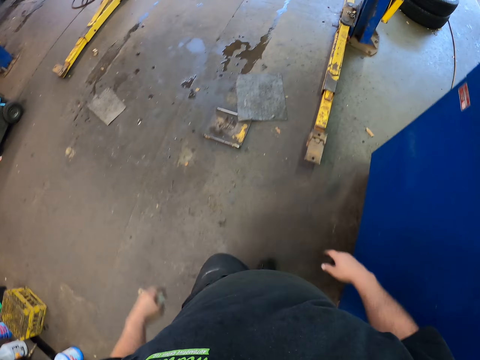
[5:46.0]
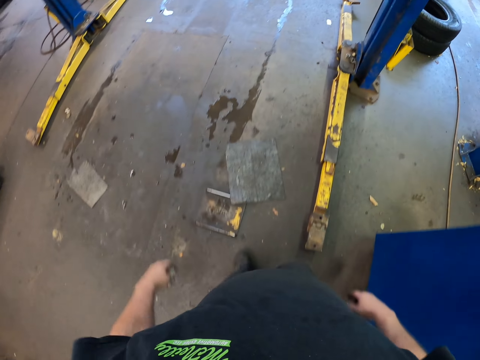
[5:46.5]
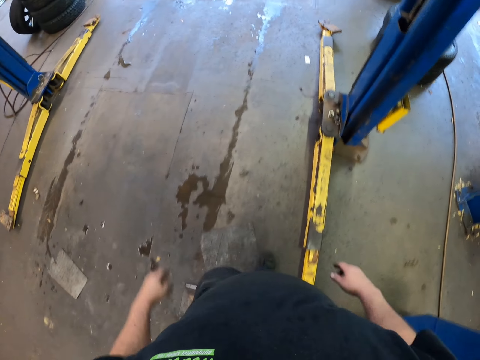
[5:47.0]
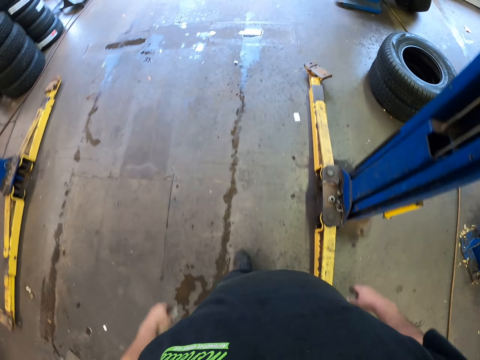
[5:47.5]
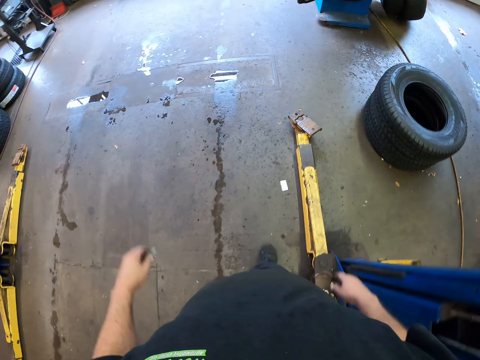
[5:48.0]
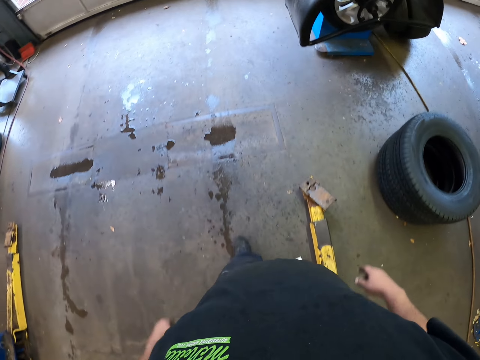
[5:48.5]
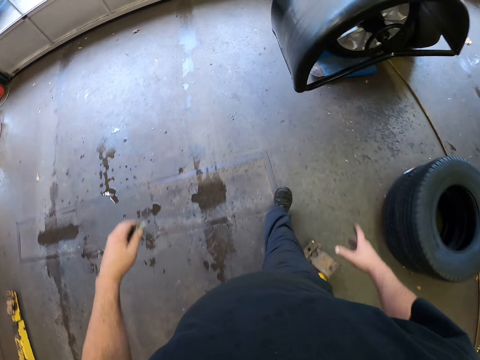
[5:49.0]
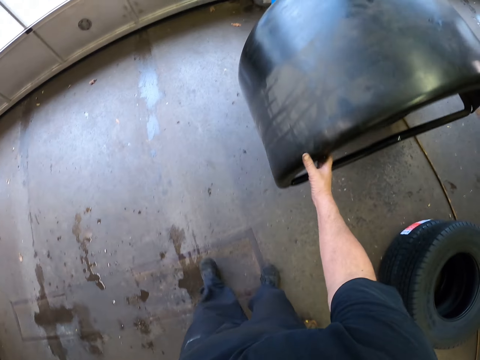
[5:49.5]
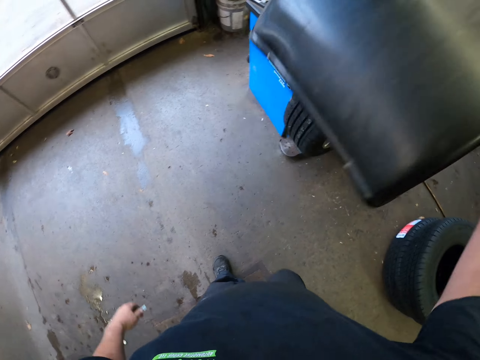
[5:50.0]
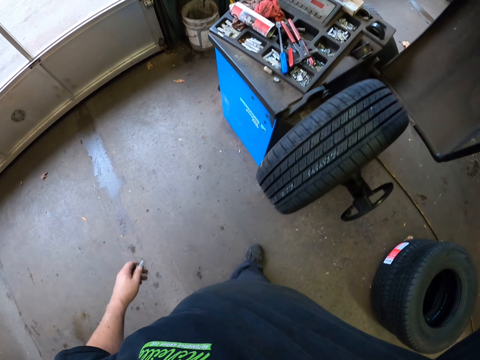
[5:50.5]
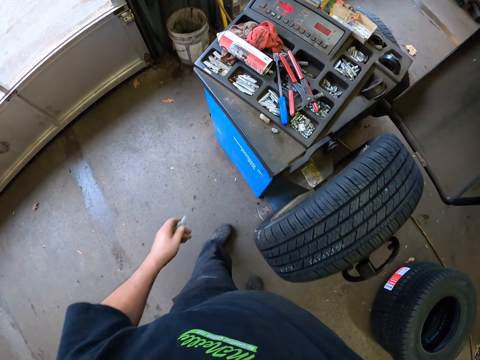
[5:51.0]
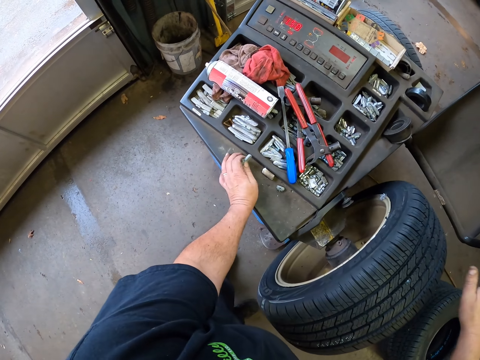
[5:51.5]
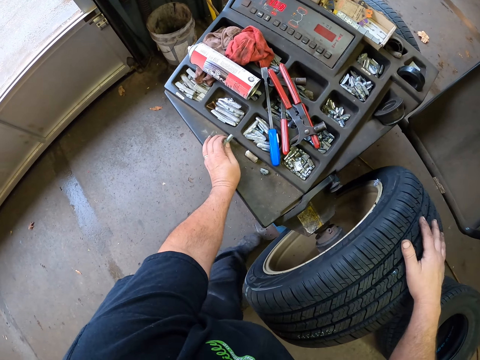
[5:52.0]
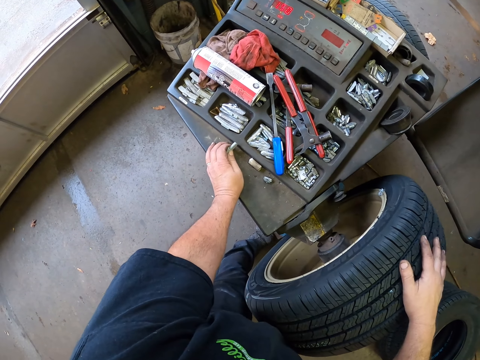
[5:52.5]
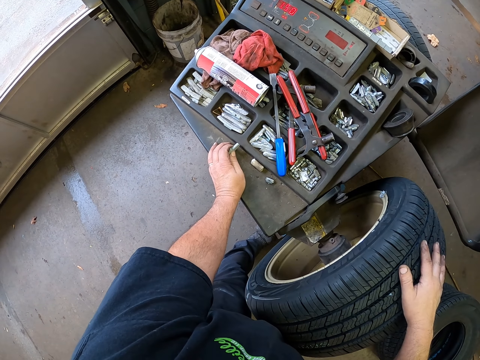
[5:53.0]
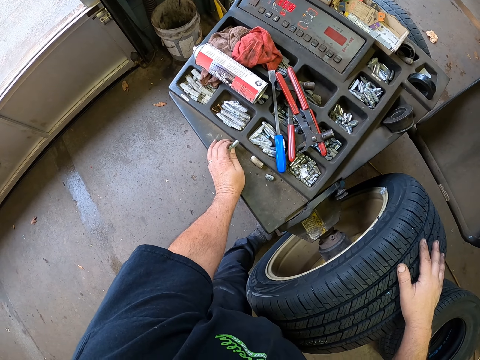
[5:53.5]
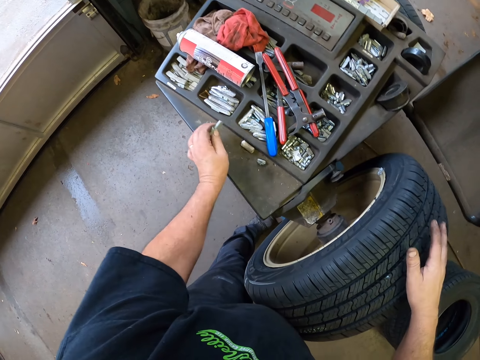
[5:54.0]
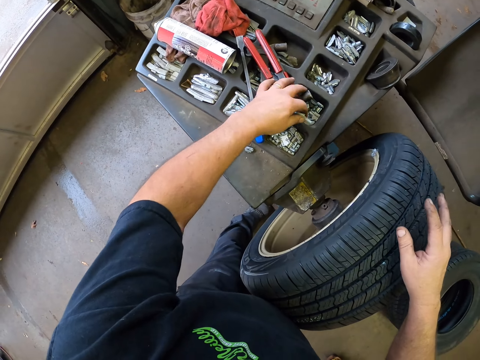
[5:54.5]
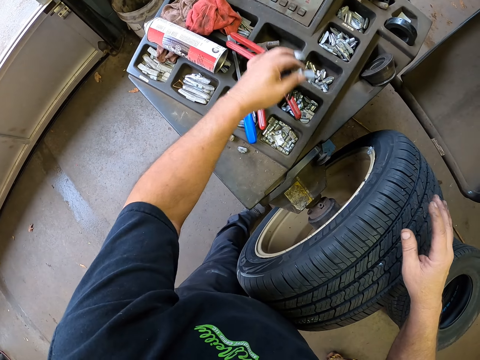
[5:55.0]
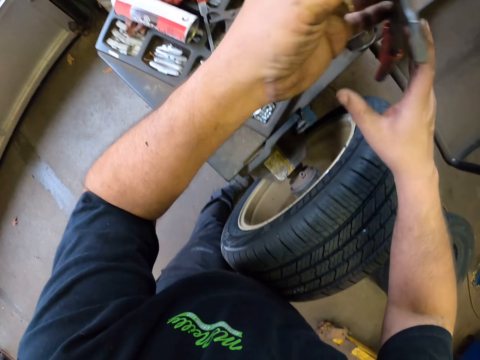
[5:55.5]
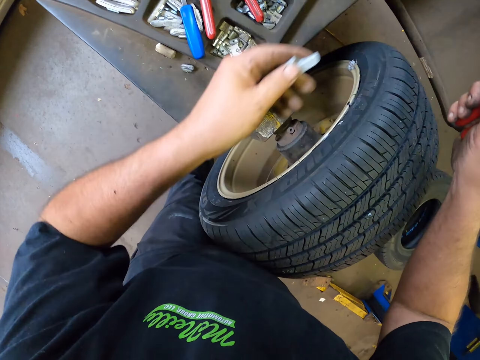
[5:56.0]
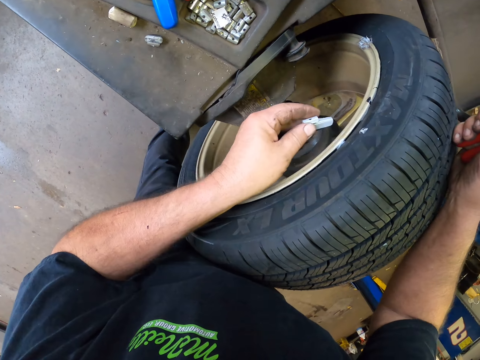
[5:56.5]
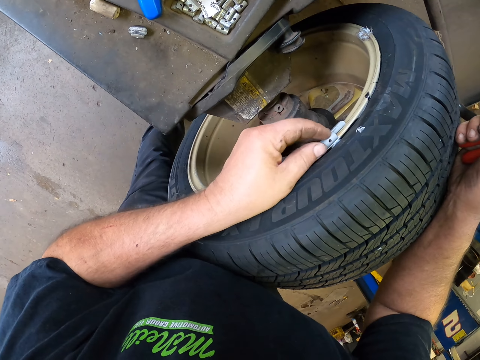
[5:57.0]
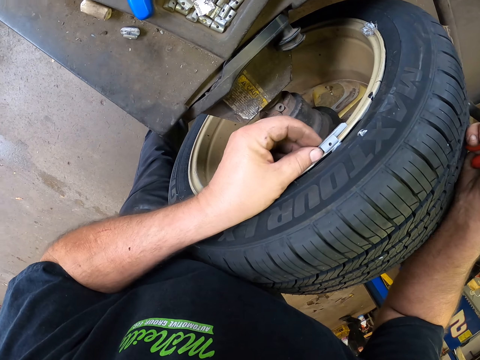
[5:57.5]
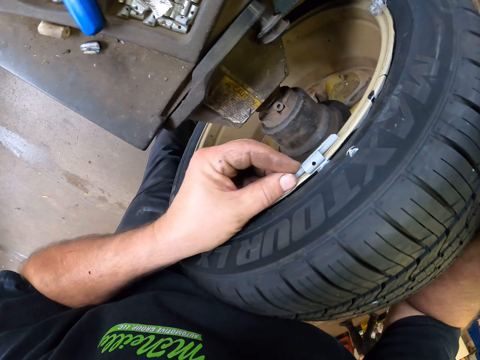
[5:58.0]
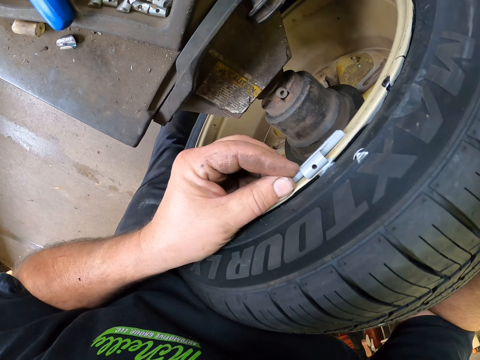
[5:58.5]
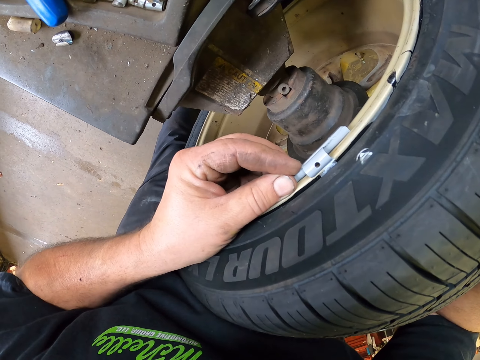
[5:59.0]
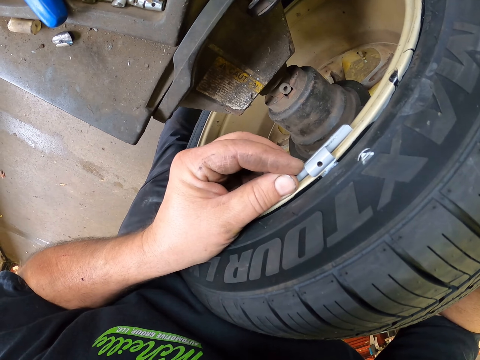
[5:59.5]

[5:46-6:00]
The camera wearer lifts the wheel cover with a hand. They place a hand on the table. They look at the tire. They pick a hammer or pliers from the machine. They place the hammer on the other hand. They place a stopper on the wheel.

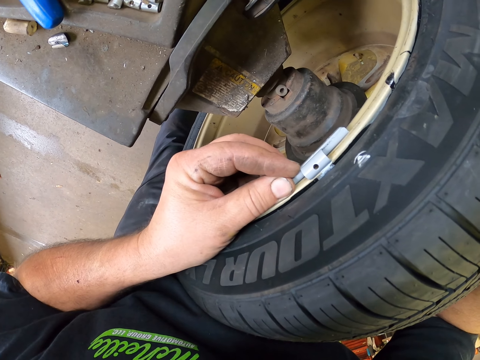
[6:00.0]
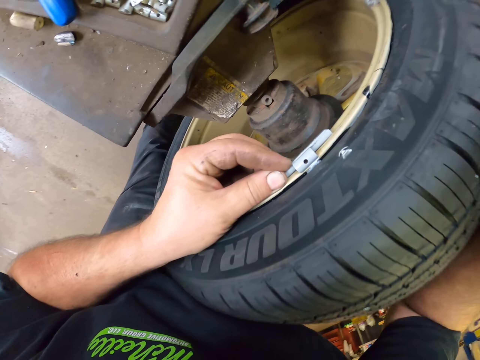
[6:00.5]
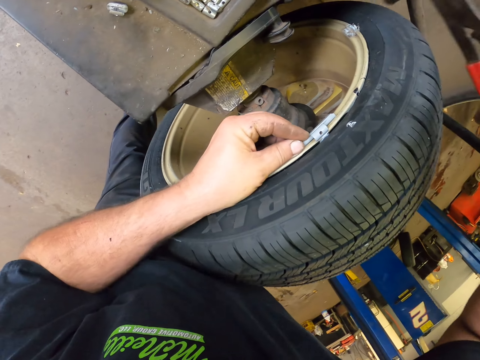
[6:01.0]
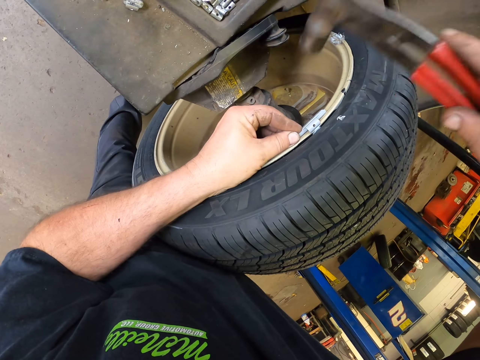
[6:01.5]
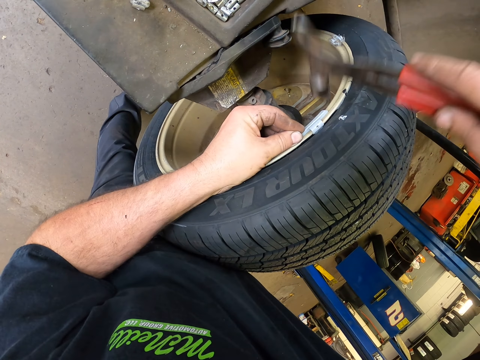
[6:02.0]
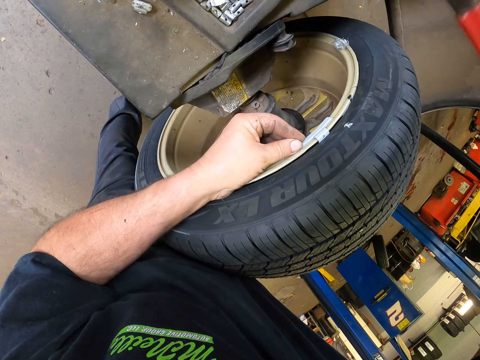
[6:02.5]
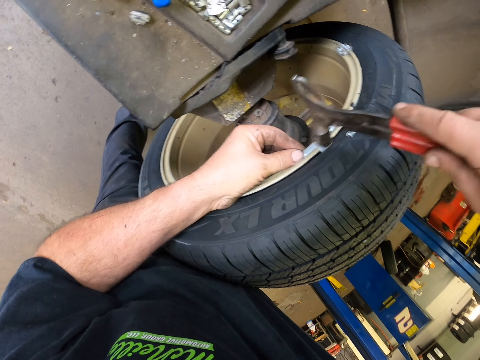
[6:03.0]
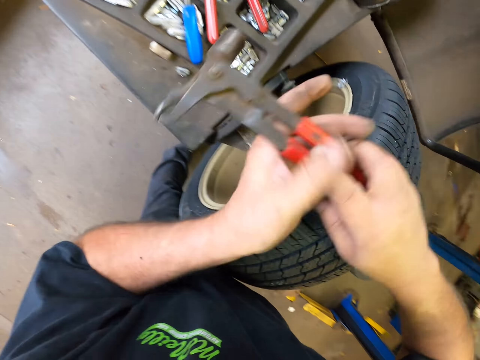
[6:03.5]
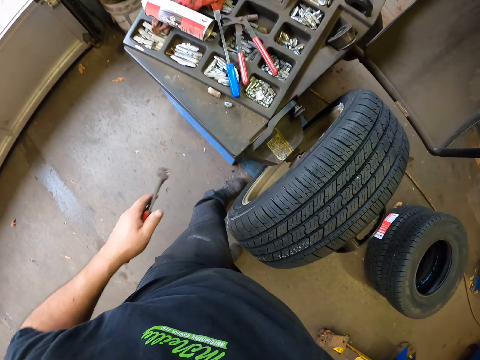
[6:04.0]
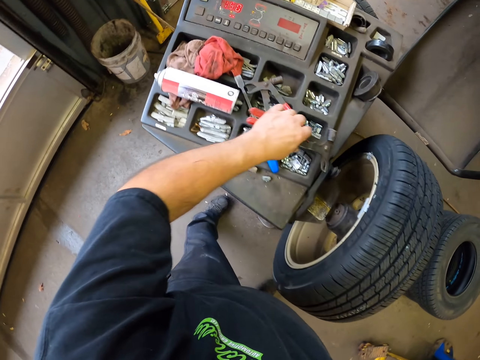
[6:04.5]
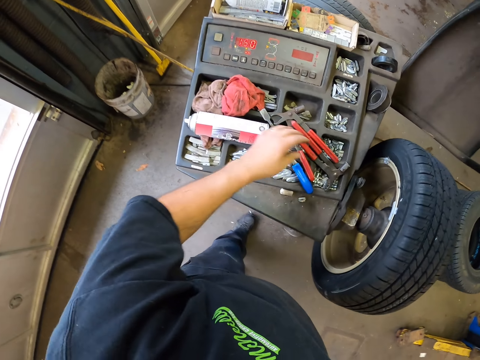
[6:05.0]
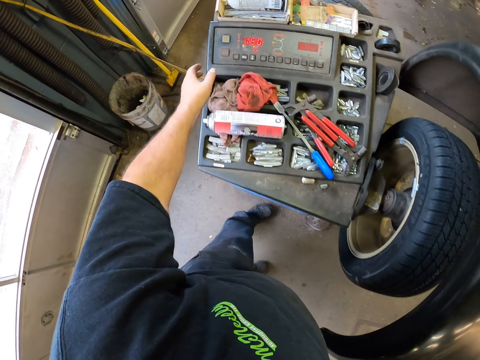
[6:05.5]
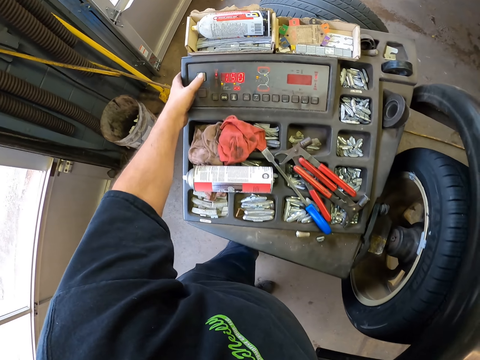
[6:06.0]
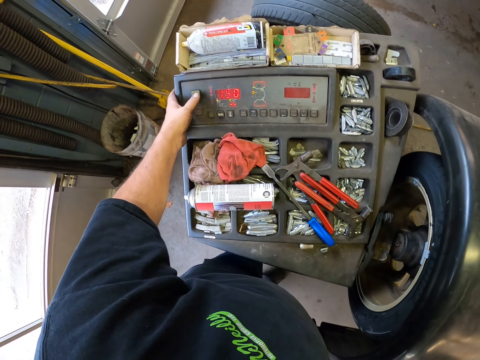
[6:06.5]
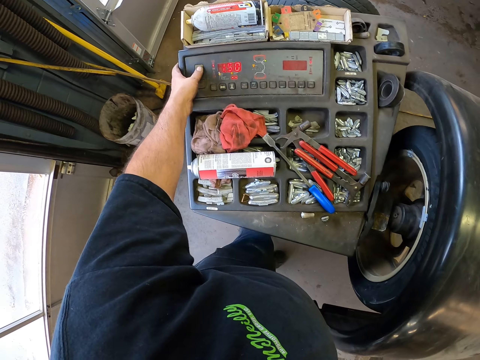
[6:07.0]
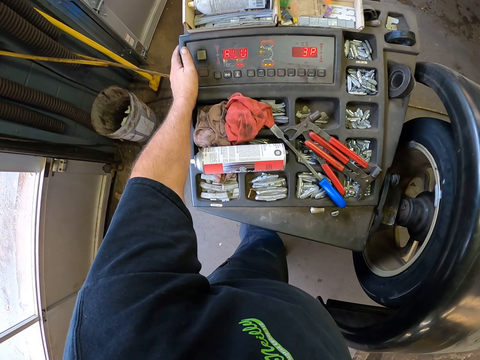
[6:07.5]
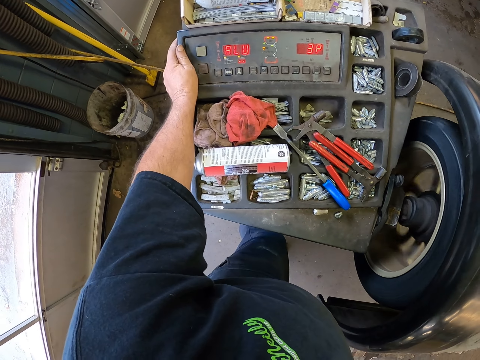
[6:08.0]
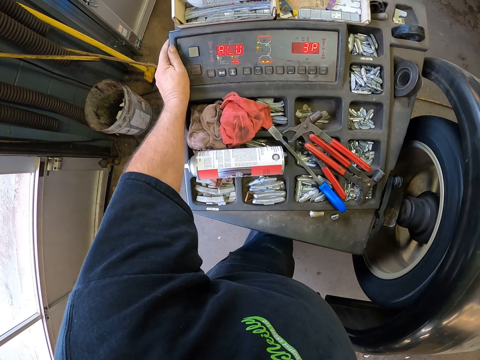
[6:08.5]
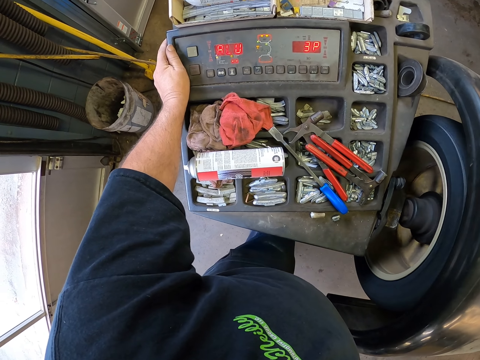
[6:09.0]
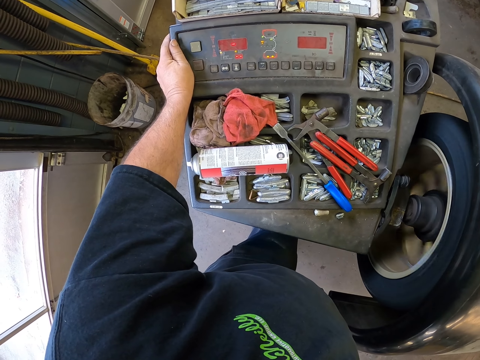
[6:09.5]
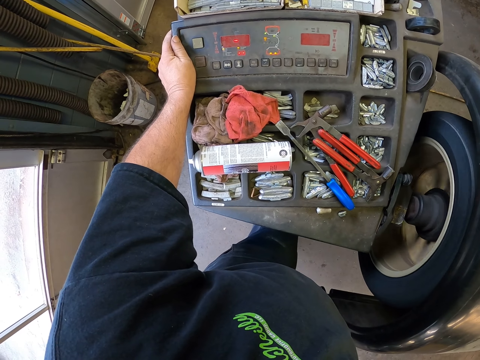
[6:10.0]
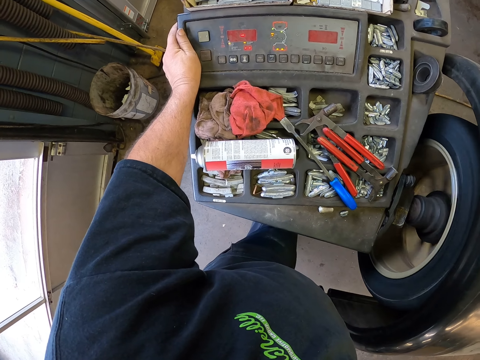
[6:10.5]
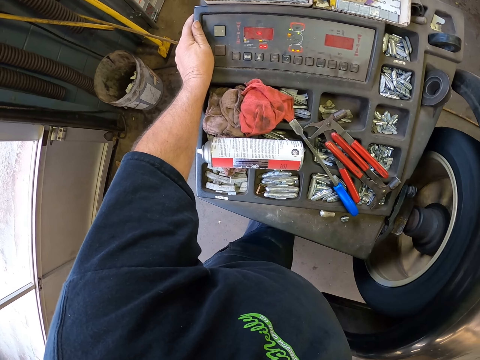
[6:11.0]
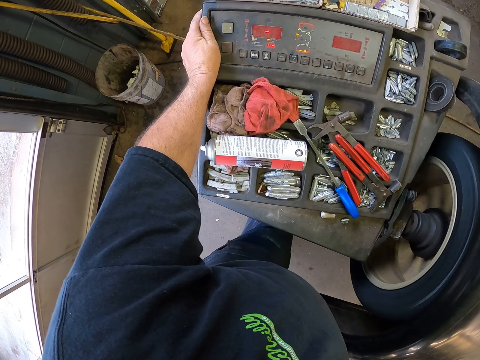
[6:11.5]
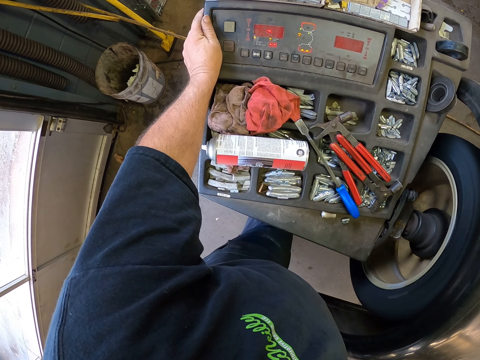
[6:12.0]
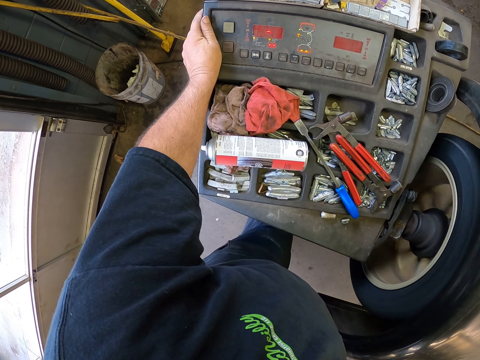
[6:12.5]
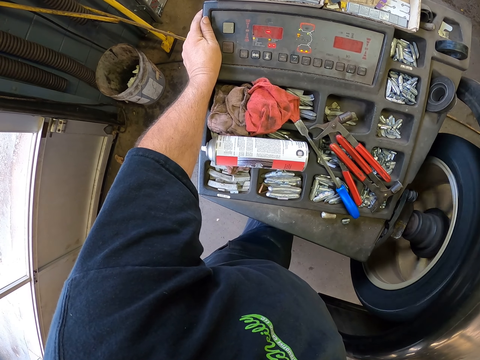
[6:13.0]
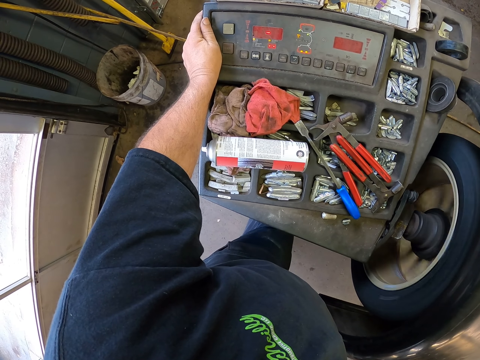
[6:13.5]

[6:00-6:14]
The camera wearer hits the stopper with a hammer. They place the hammer on the other hand. They place the hammer on the machine. They turn on the tire machine. They lower the wheel cover. They run the wheel. They place a hand on the machine.
